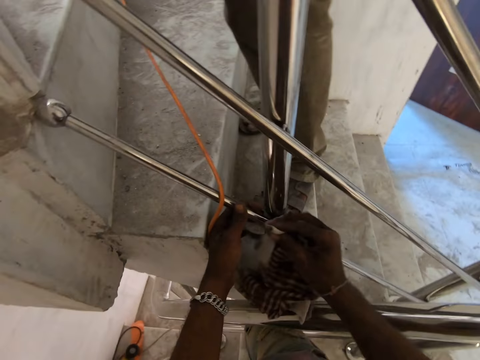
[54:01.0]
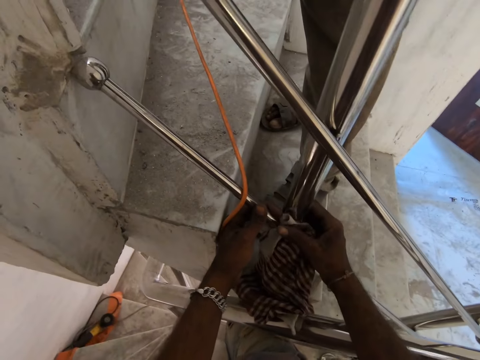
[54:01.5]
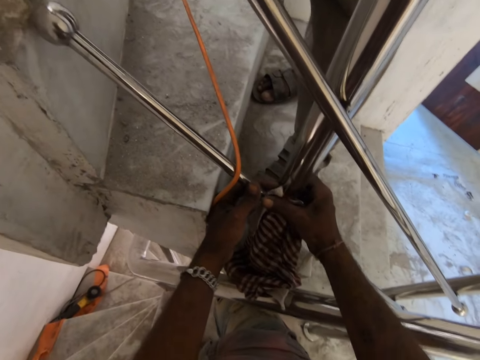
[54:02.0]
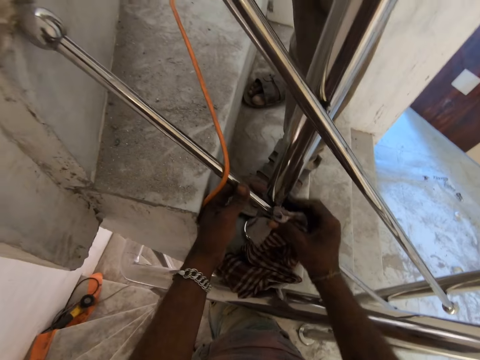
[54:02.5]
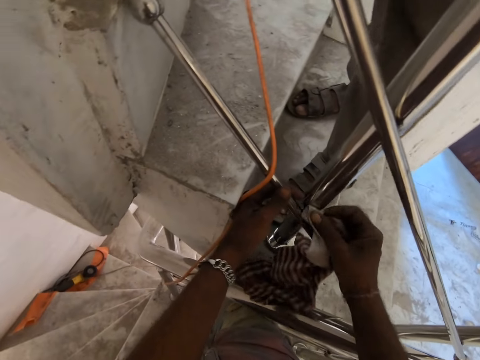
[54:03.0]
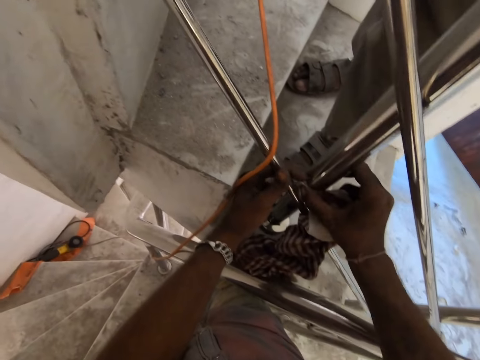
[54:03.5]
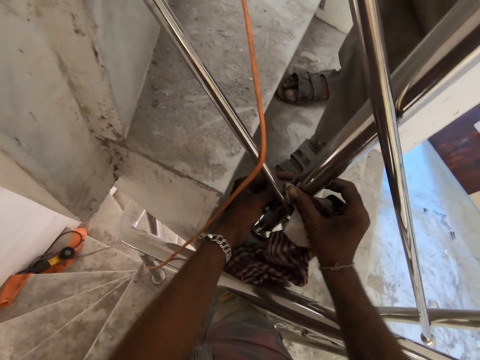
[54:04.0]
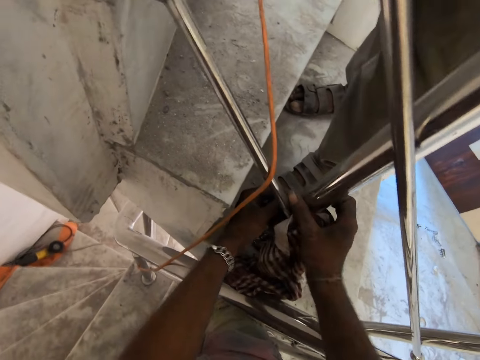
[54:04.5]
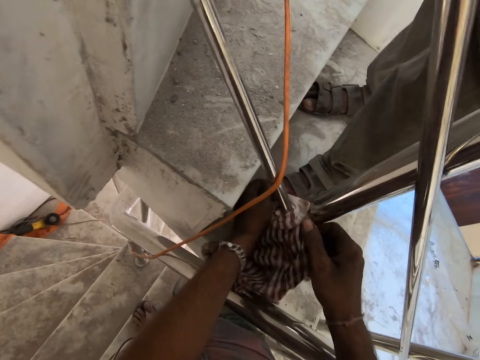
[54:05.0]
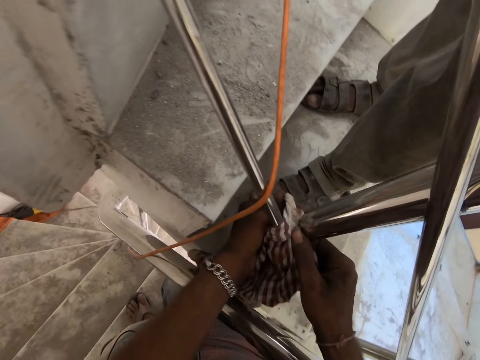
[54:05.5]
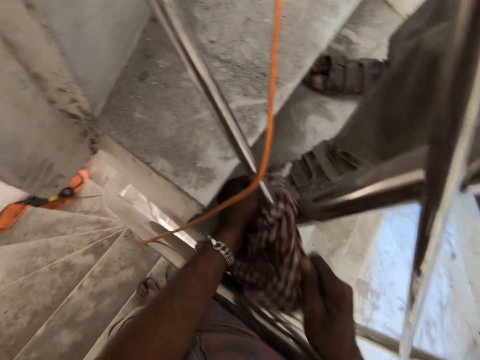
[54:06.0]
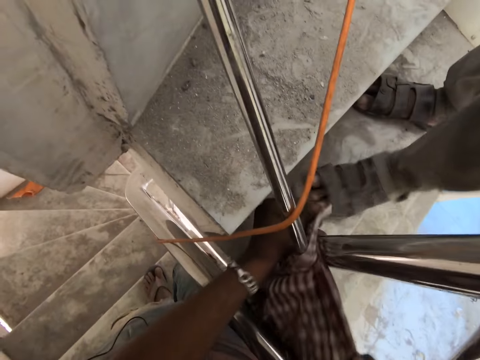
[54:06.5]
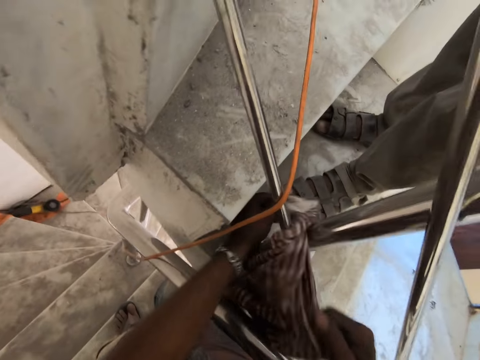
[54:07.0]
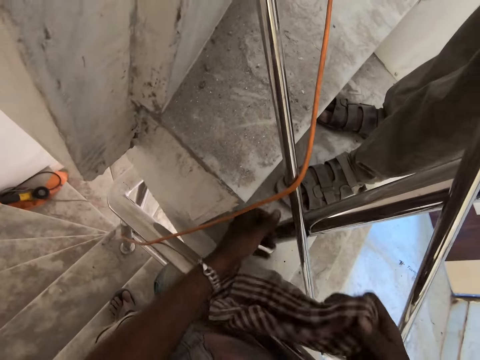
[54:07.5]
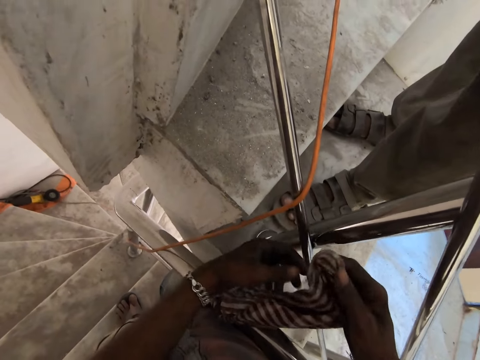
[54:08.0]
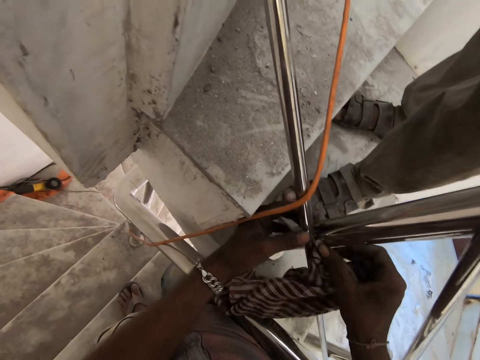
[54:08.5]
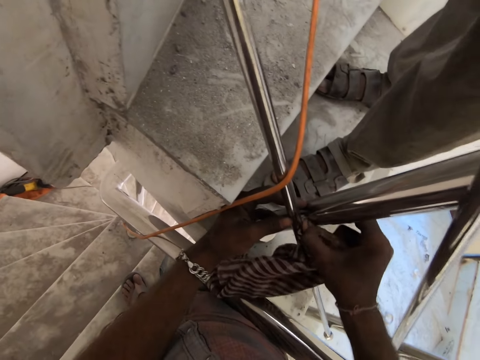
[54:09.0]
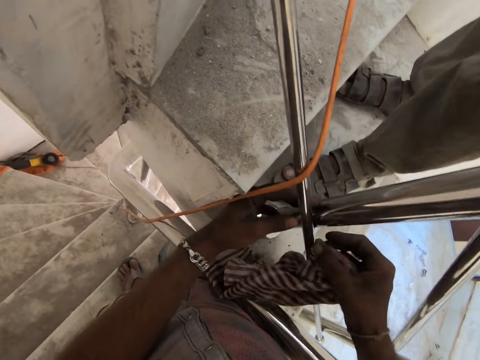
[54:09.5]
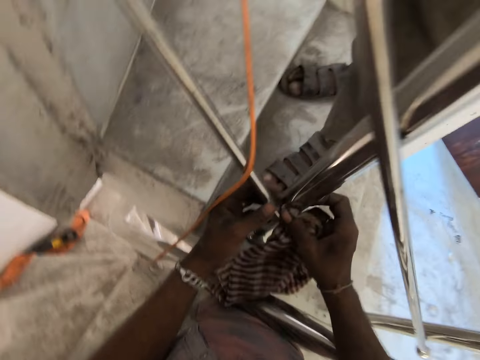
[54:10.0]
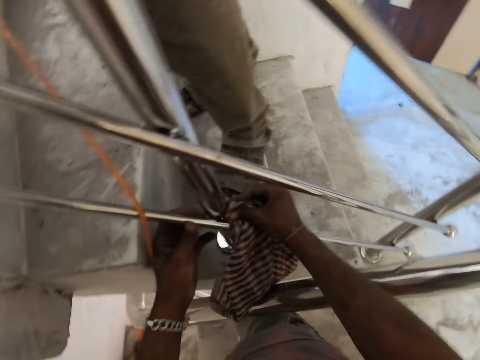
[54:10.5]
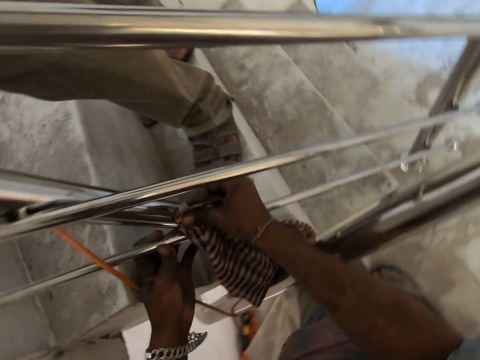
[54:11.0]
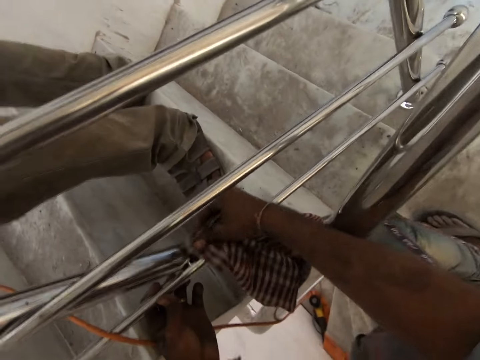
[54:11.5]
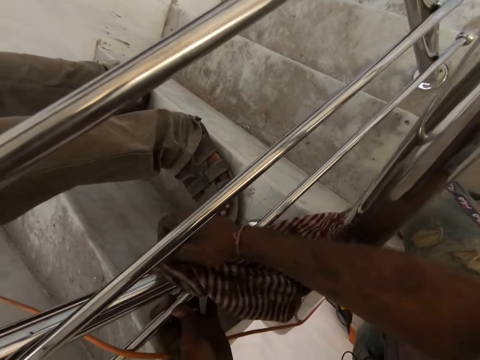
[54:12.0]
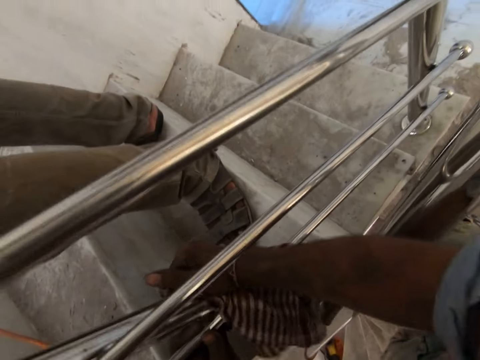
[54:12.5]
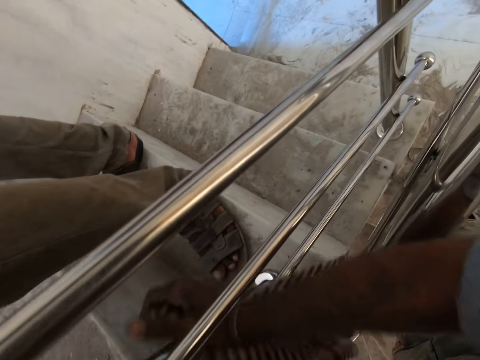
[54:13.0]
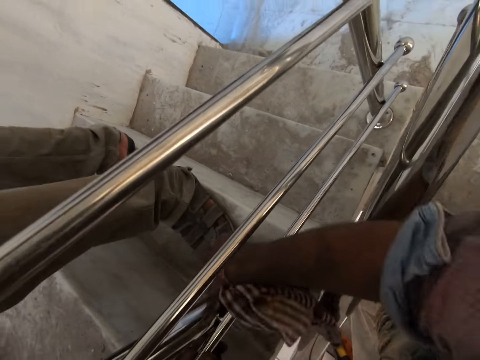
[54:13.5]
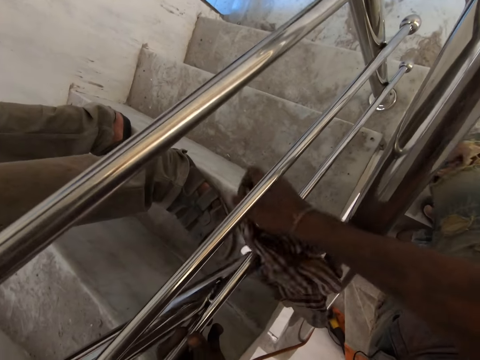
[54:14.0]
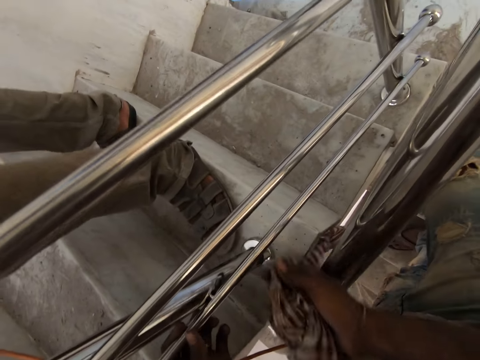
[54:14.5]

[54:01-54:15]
The camera wearer holds the napkin with both hands. He cleans the stairs rail with the napkin in his hands. He cleans the stairs rail with the napkin in his right hand.

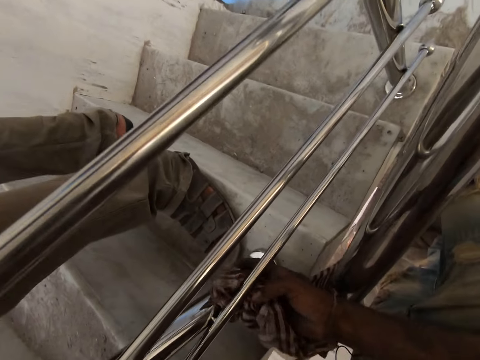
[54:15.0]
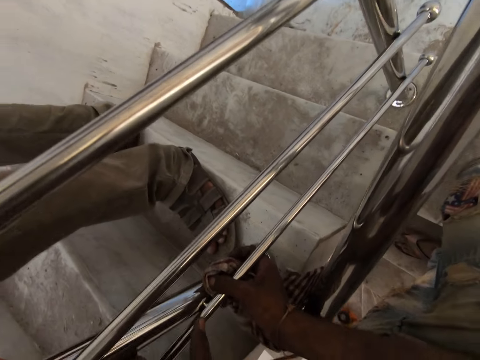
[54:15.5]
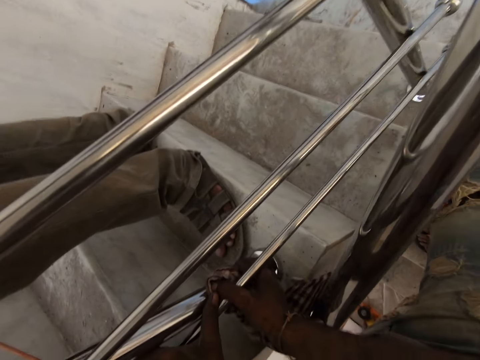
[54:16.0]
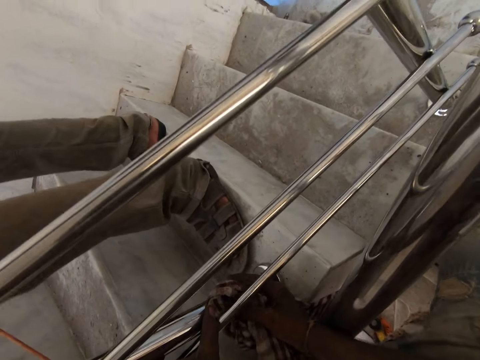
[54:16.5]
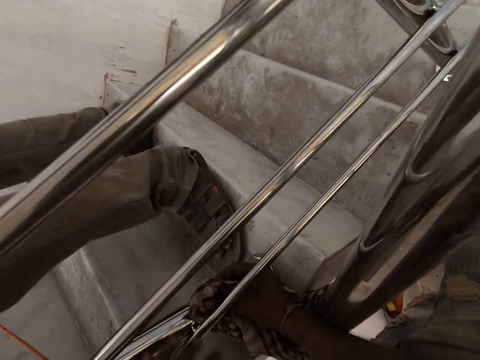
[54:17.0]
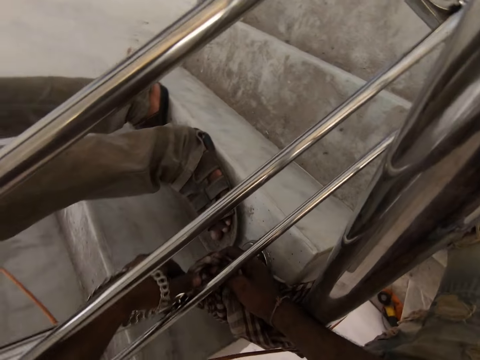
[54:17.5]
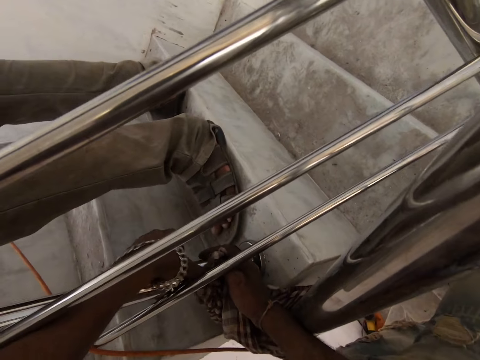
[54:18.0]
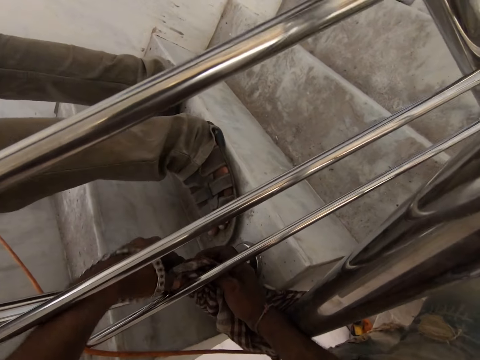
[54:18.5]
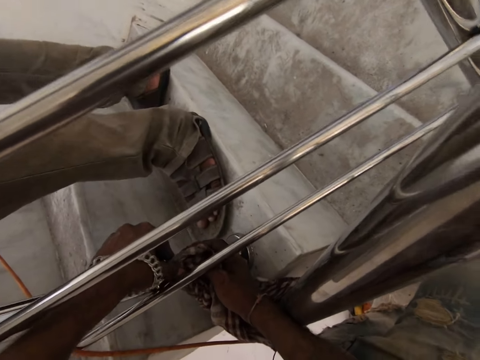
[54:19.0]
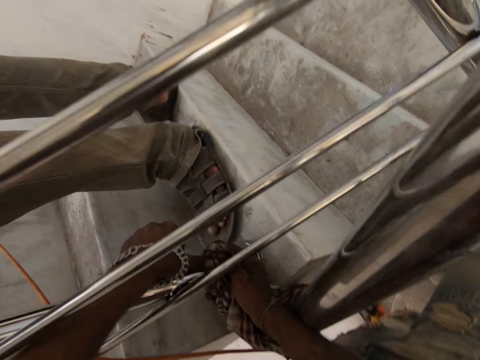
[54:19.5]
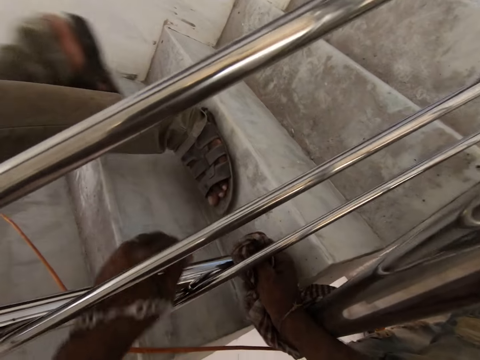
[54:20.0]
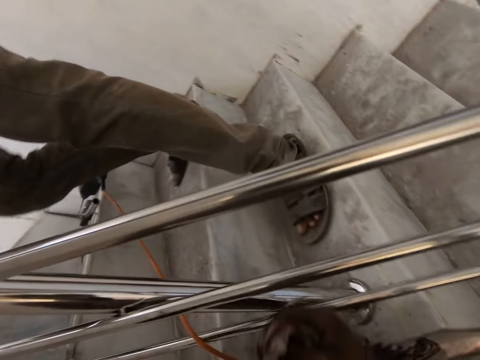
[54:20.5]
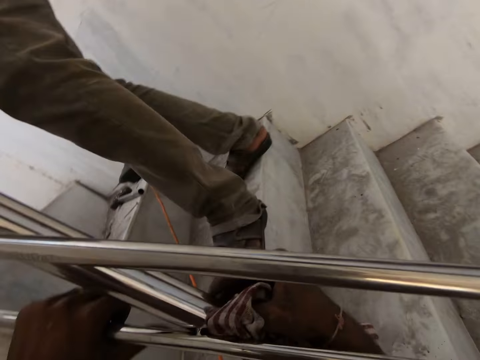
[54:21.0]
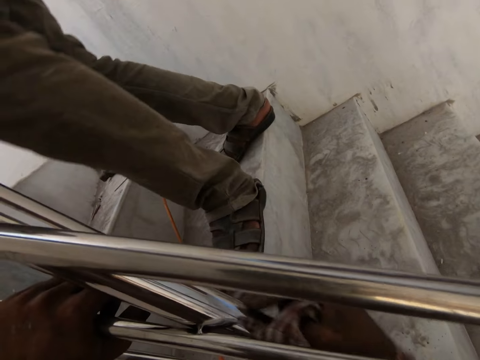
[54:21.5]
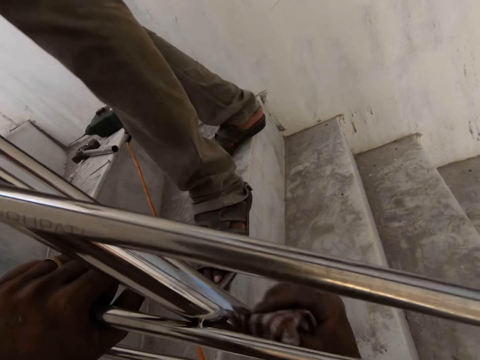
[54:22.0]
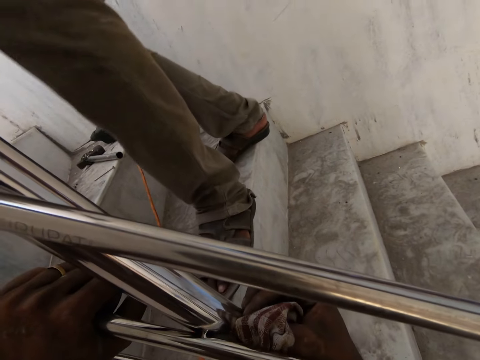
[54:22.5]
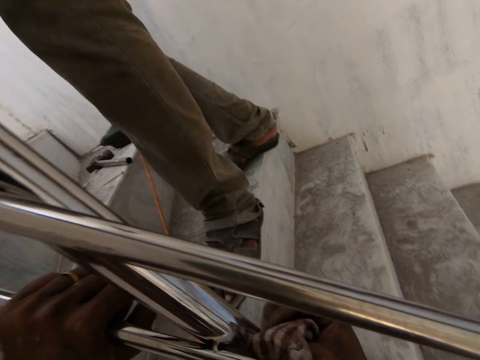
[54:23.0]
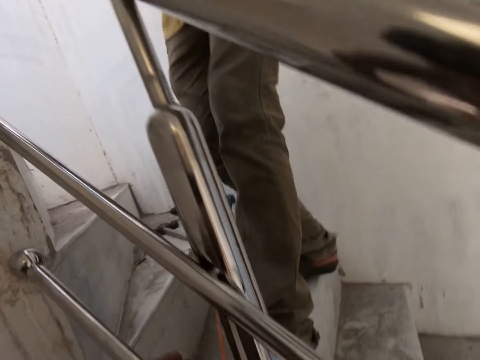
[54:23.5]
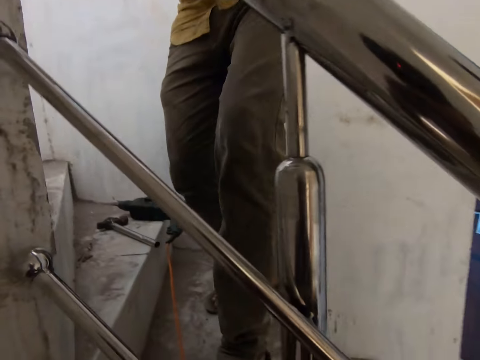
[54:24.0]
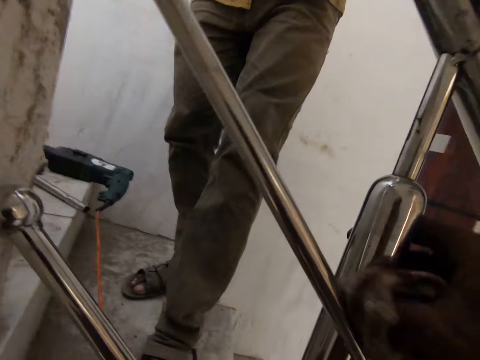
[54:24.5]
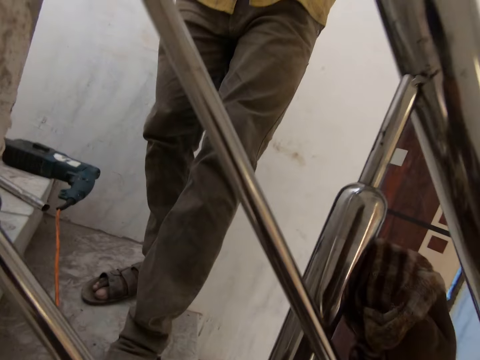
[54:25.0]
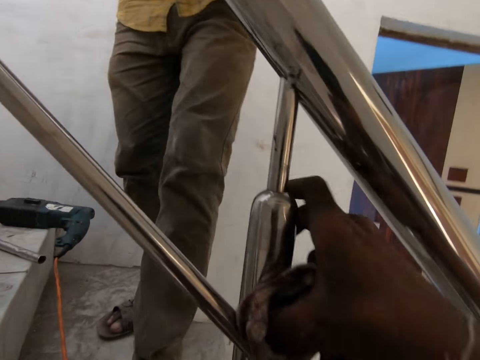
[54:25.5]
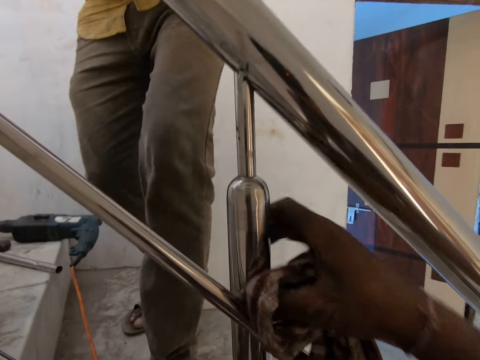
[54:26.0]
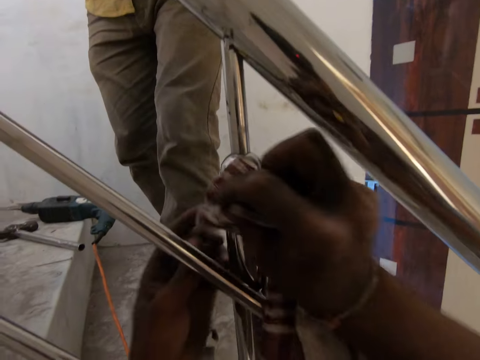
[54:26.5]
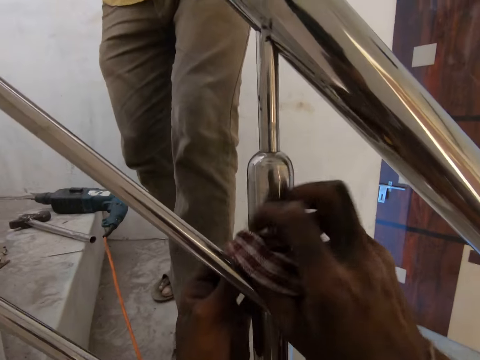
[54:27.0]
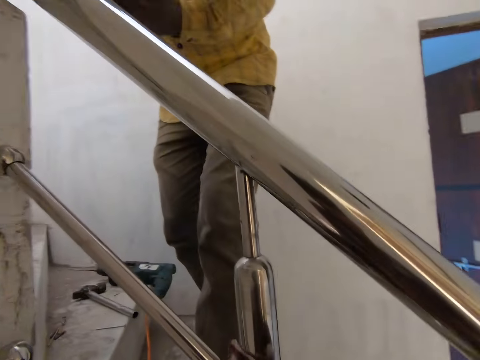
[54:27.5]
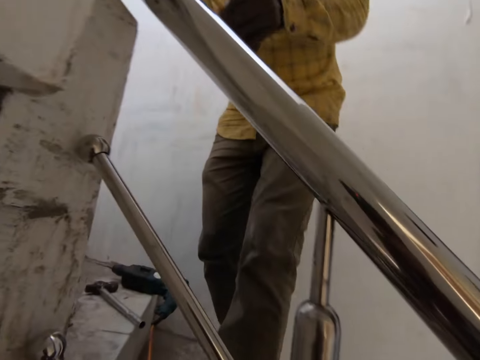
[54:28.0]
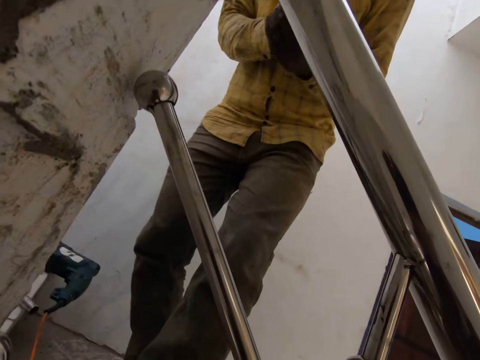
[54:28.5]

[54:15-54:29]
A man stands. The man ascends the stairs. The man moves. The camera wearer wipes a metal.
